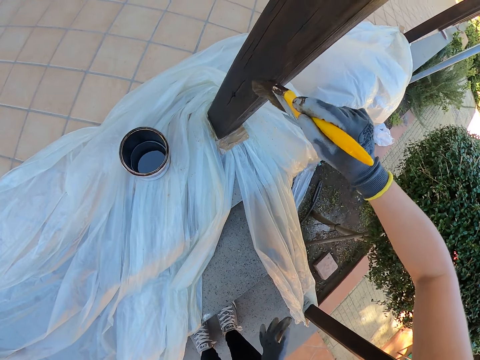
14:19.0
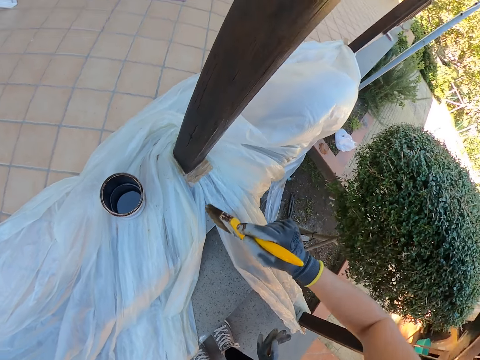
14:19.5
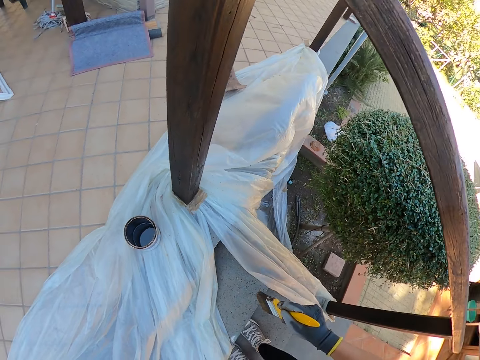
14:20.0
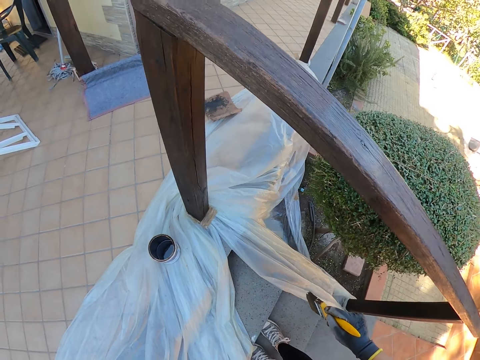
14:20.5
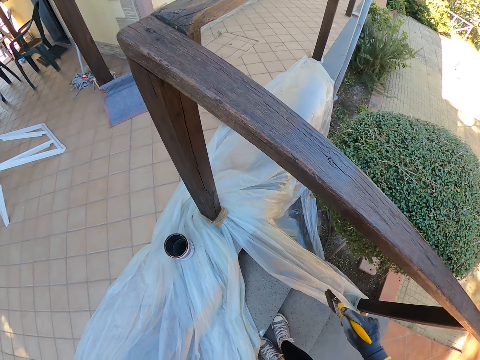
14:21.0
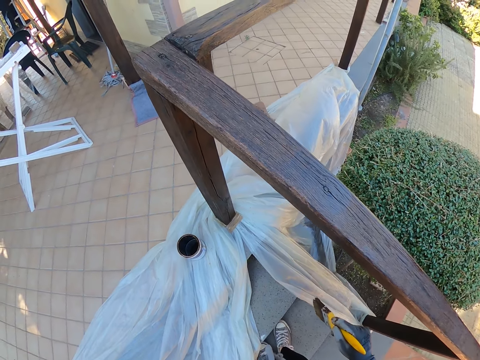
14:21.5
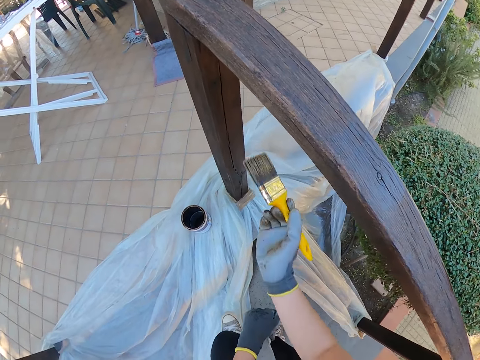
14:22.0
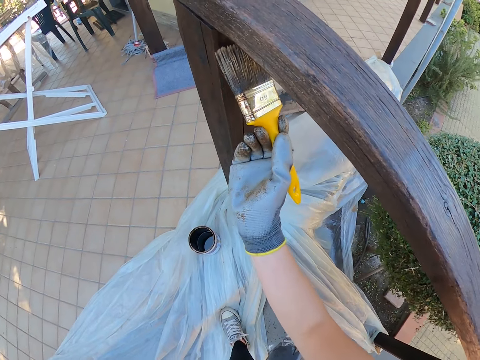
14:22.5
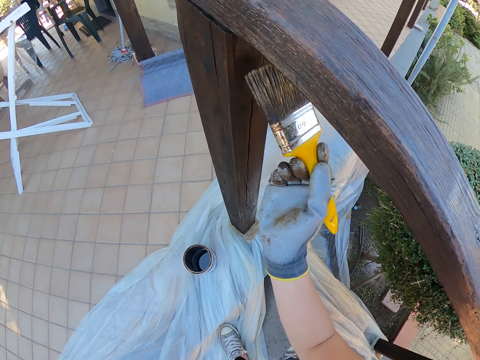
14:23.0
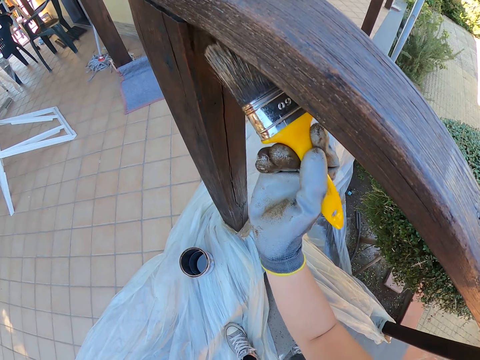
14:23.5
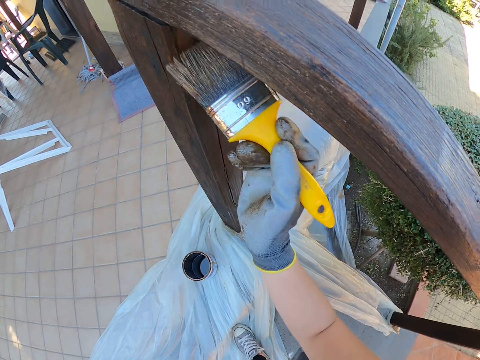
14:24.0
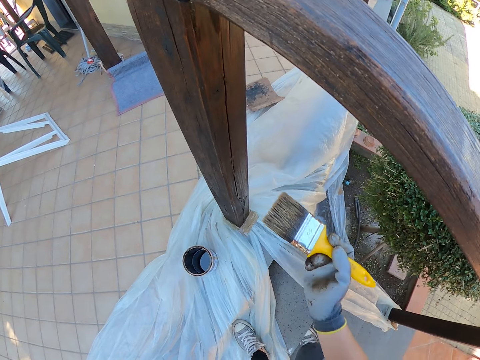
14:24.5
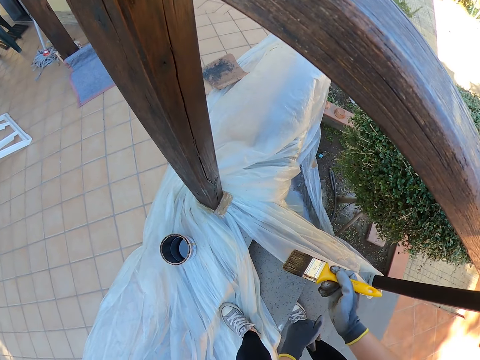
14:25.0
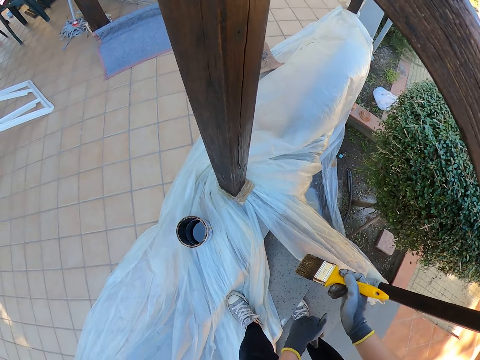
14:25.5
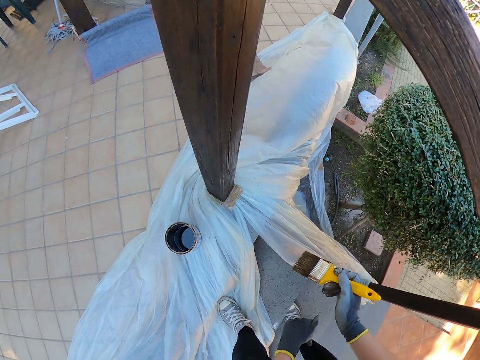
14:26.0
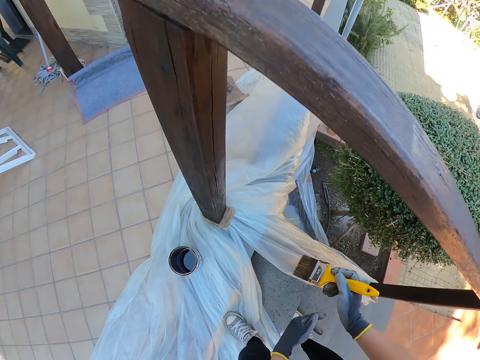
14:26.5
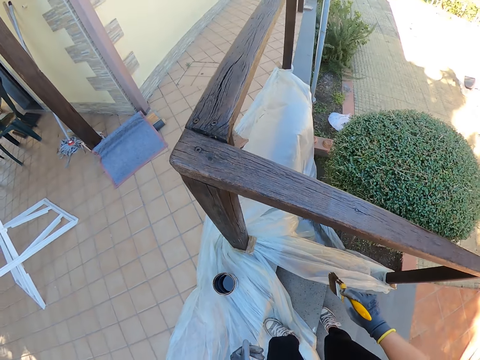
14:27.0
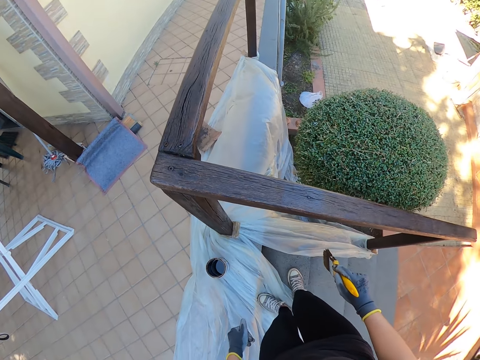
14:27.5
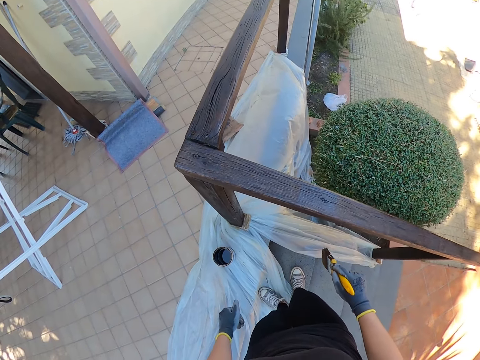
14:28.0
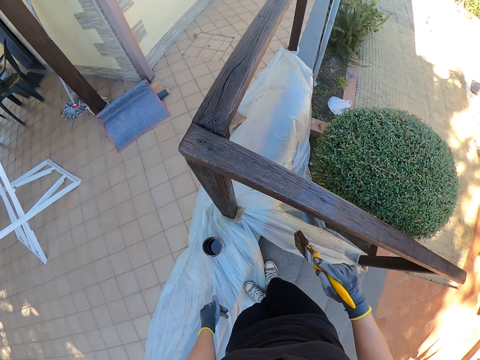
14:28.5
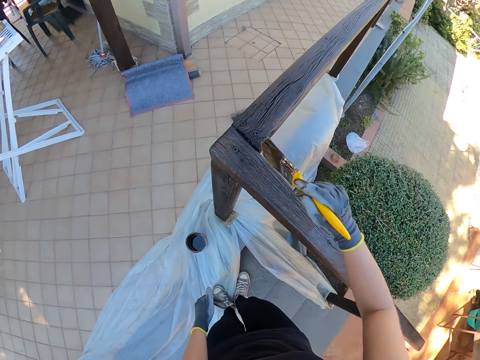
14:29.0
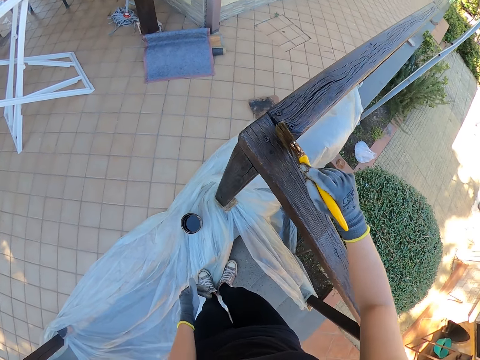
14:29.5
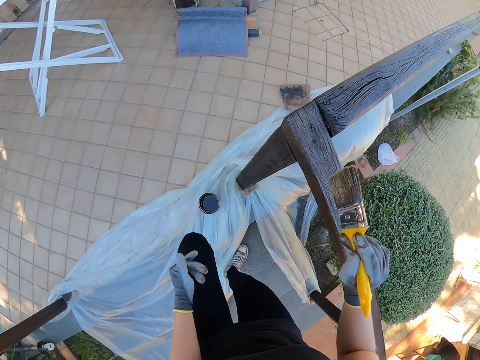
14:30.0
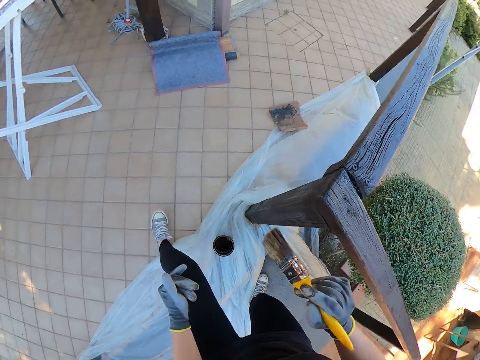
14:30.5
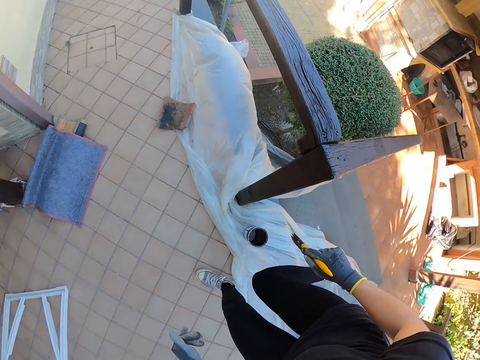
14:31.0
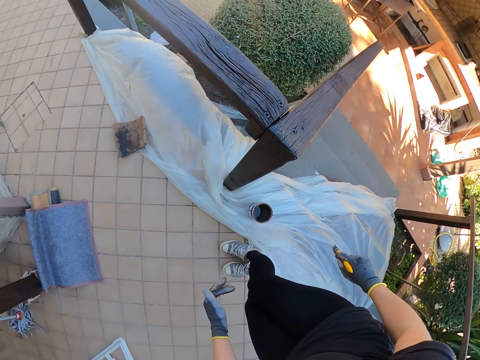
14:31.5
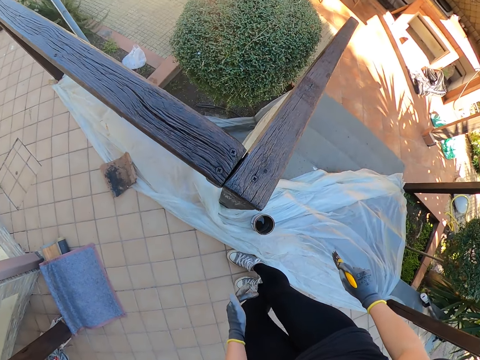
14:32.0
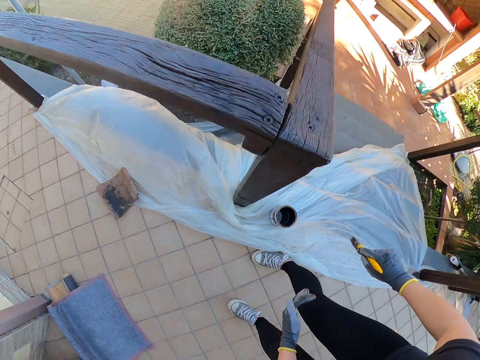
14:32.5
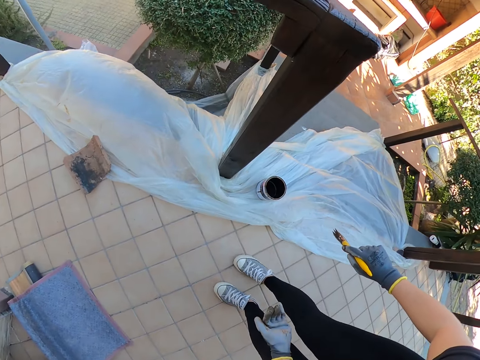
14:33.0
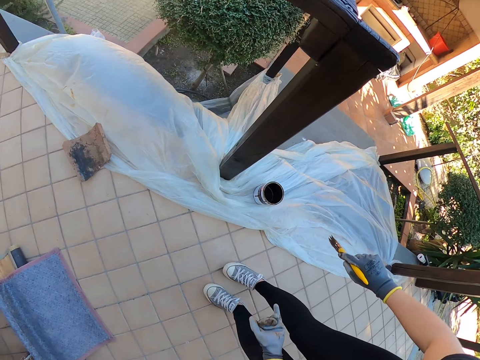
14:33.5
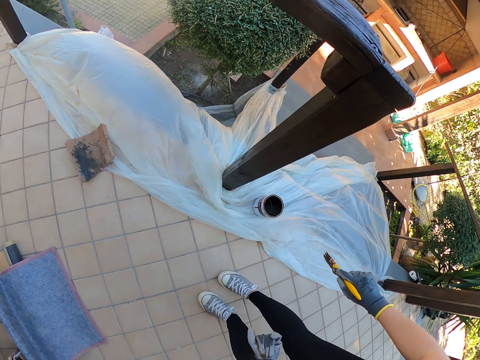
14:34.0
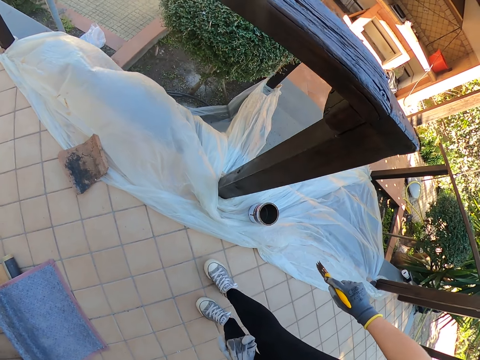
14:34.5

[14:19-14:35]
The camera wearer paints a balustrade. They stare around. They paint the balustrade. They stare around. They climb up the staircase. They paint the wooden handrail. They climb up the staircase. They move around.

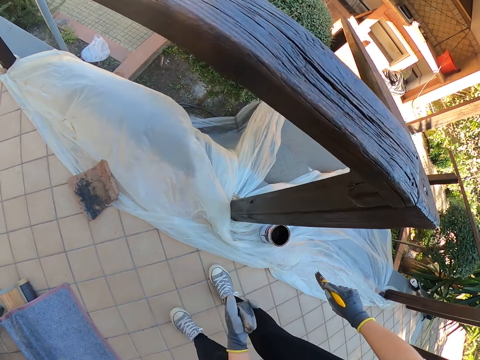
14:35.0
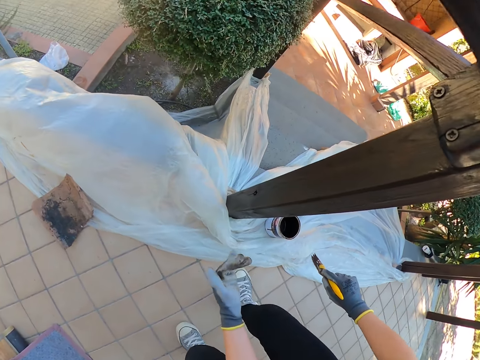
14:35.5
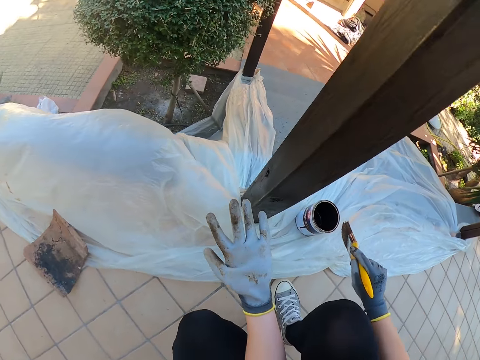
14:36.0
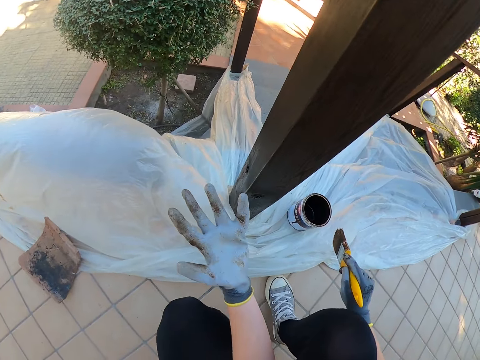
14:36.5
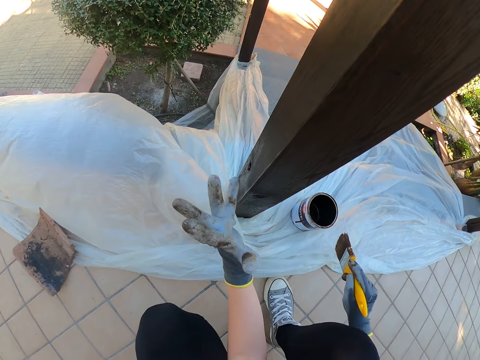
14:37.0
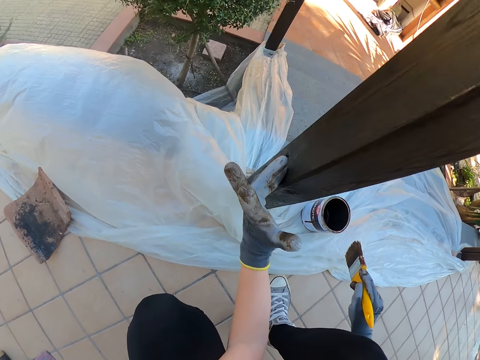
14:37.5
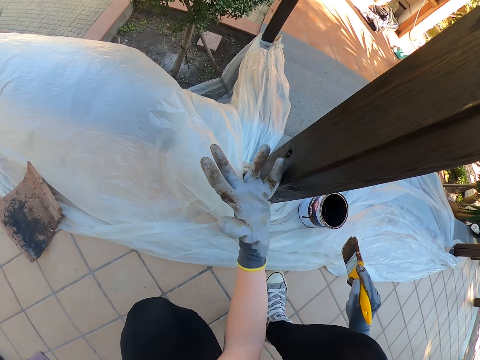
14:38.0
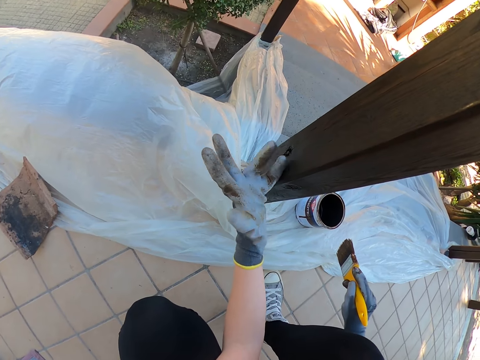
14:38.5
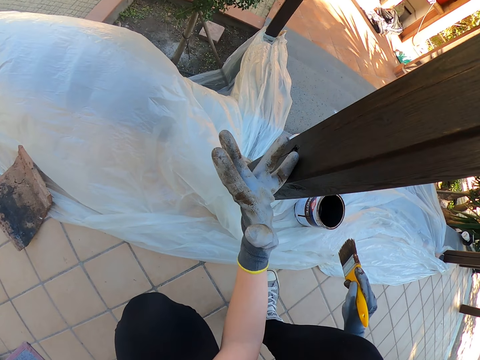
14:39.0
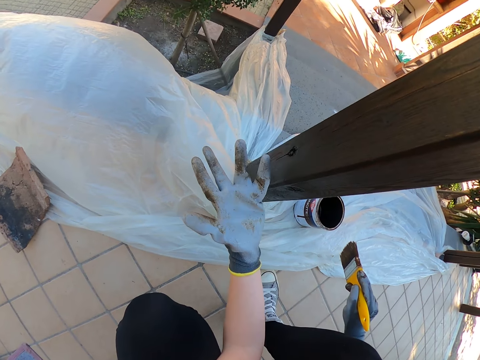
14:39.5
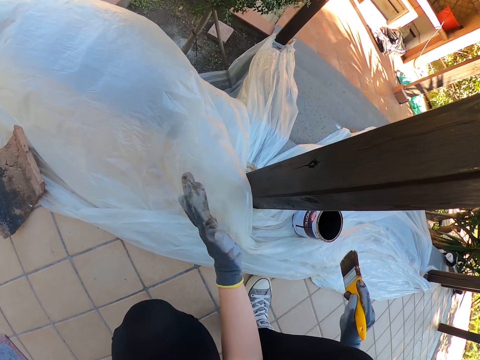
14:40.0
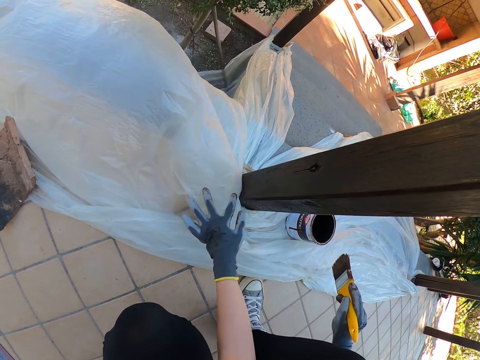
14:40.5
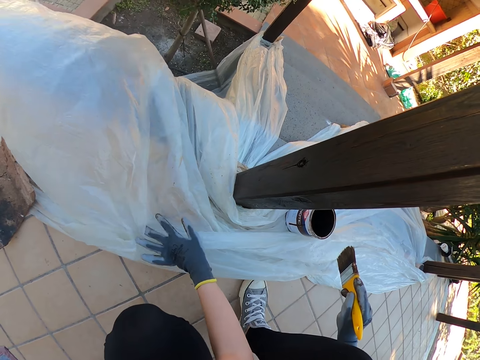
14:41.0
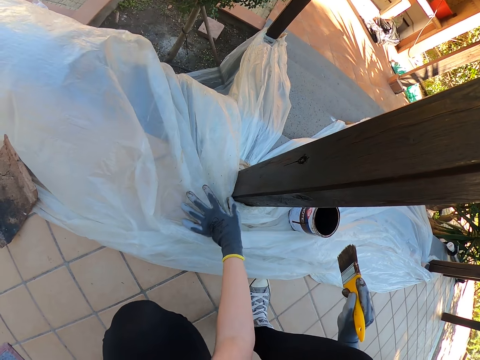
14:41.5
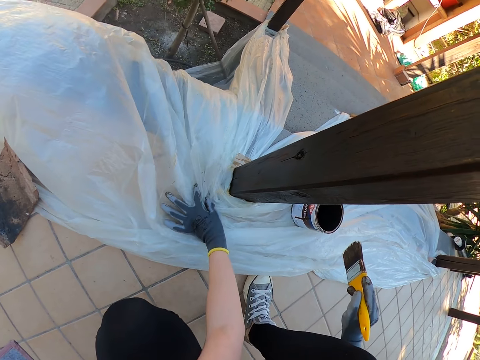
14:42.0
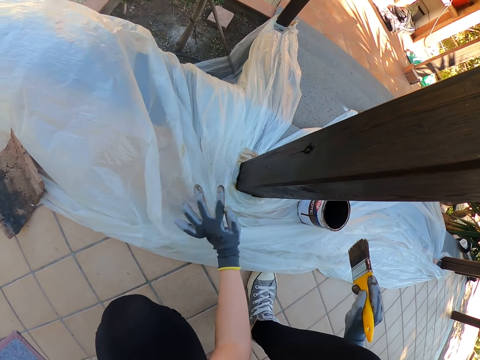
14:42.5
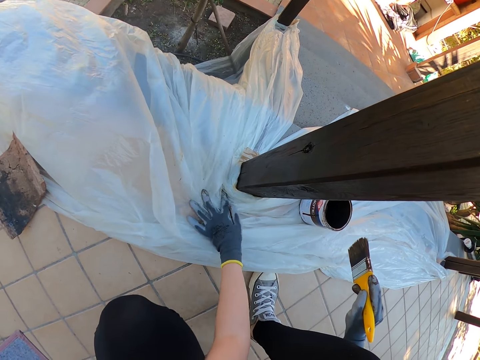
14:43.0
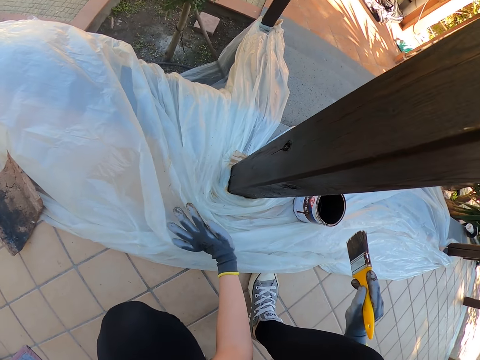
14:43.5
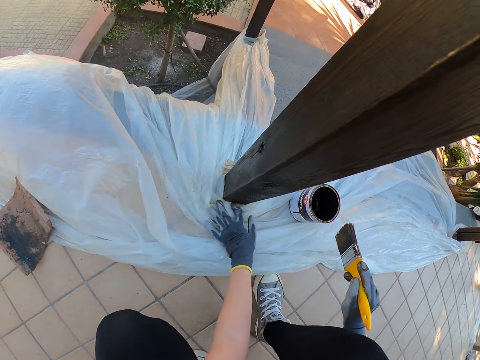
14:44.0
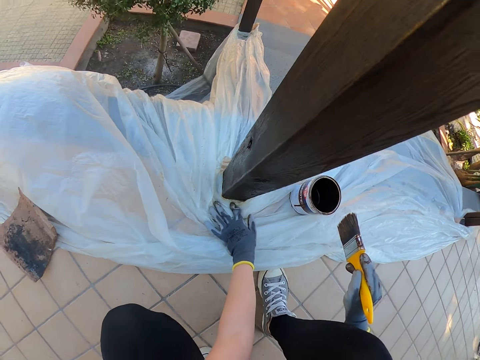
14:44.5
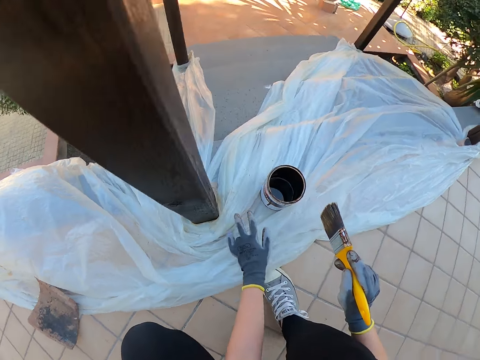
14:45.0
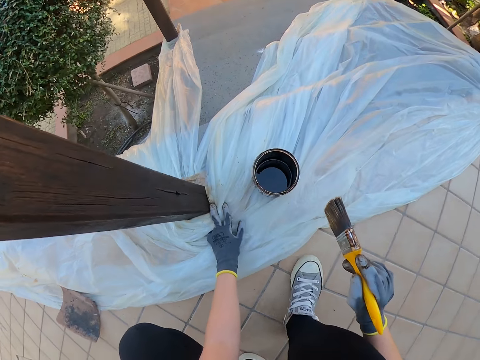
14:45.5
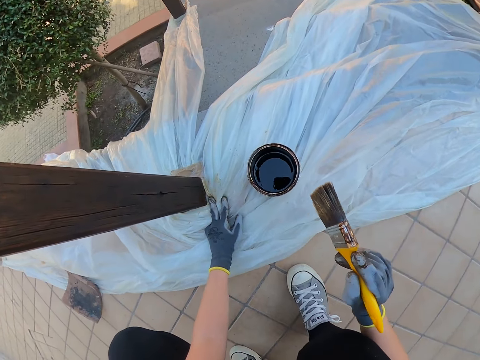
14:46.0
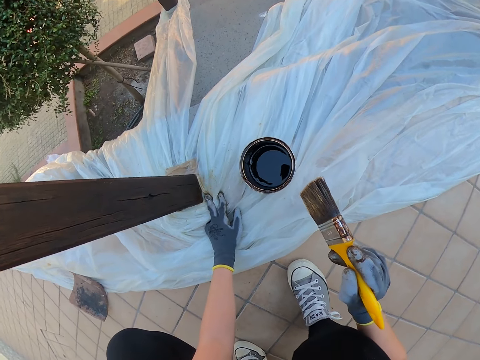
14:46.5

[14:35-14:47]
The camera wearer touches the hand rail with her left hand. She adjusts the nylon with her left hand.
